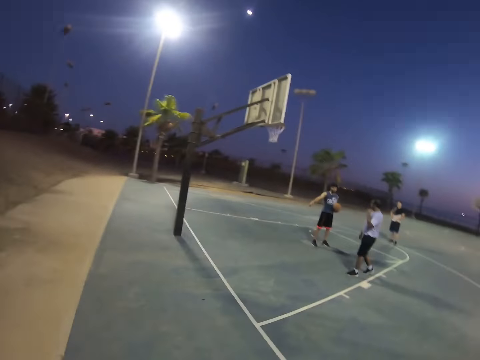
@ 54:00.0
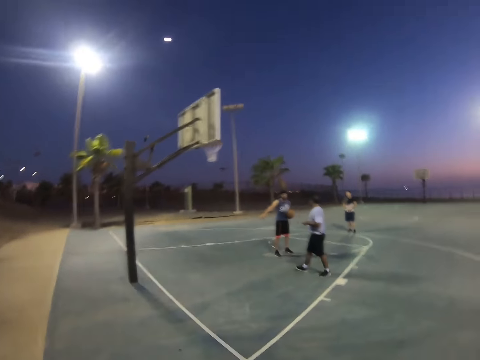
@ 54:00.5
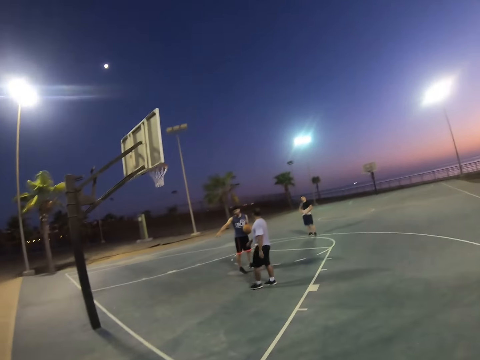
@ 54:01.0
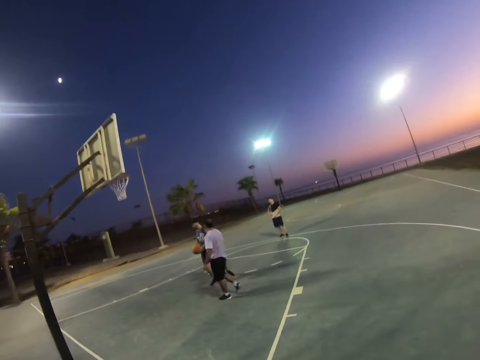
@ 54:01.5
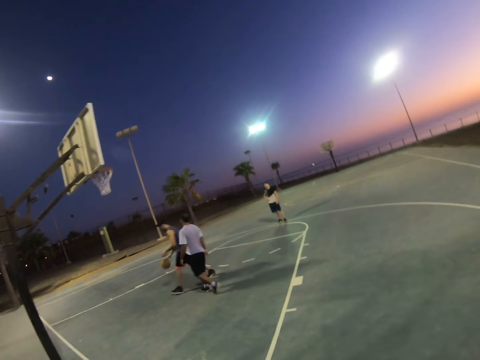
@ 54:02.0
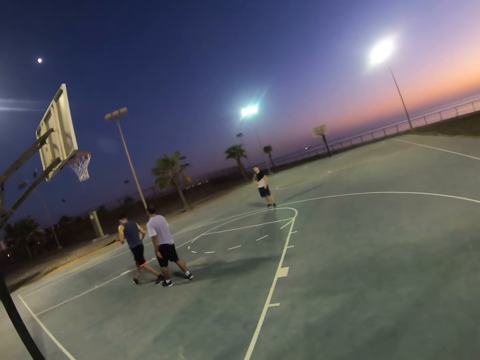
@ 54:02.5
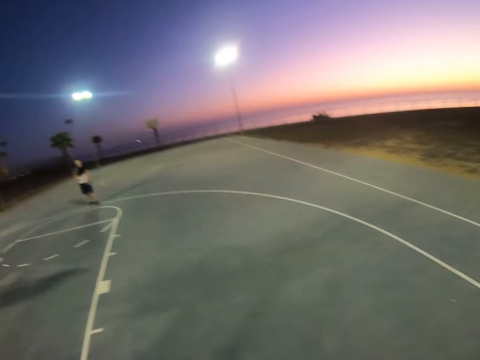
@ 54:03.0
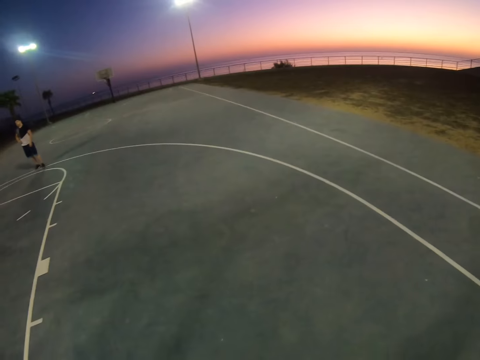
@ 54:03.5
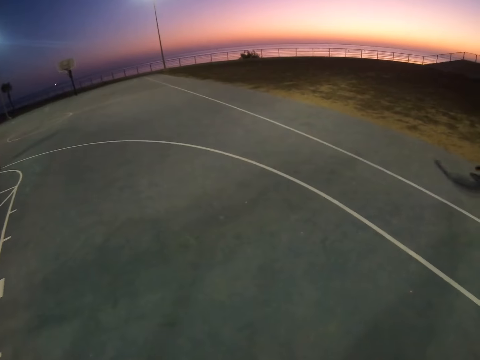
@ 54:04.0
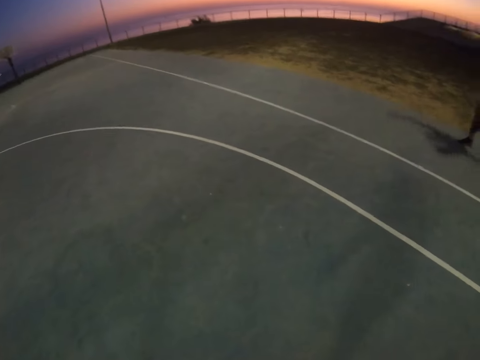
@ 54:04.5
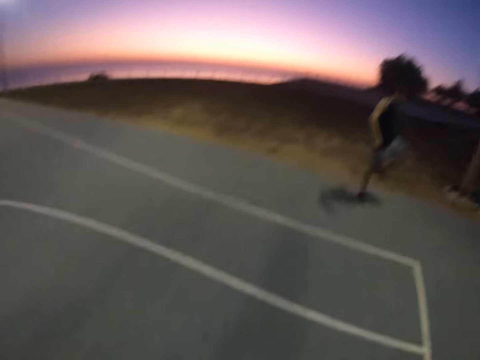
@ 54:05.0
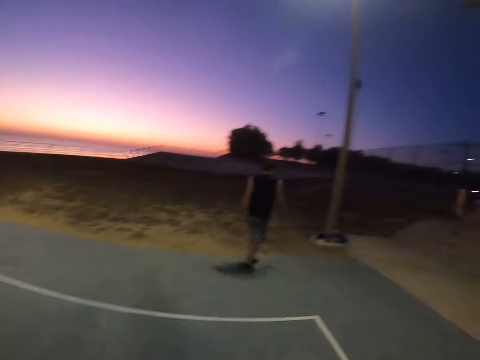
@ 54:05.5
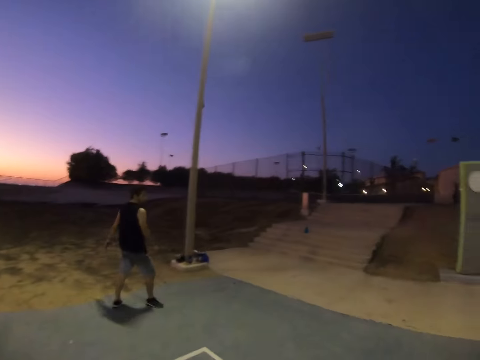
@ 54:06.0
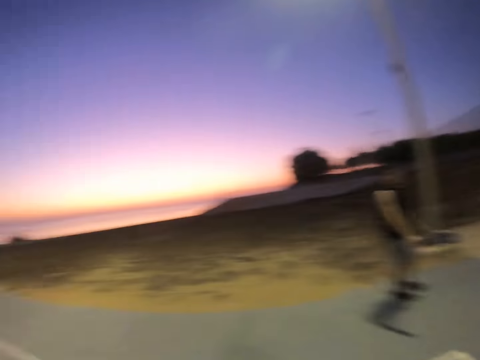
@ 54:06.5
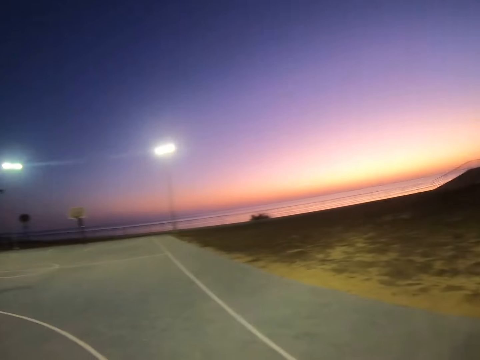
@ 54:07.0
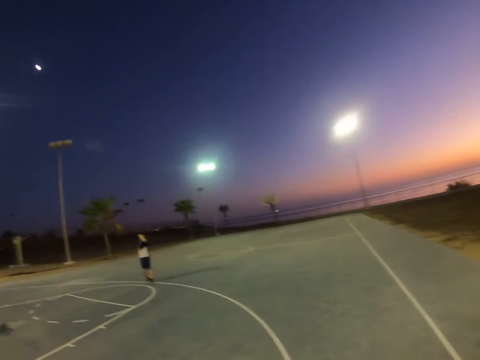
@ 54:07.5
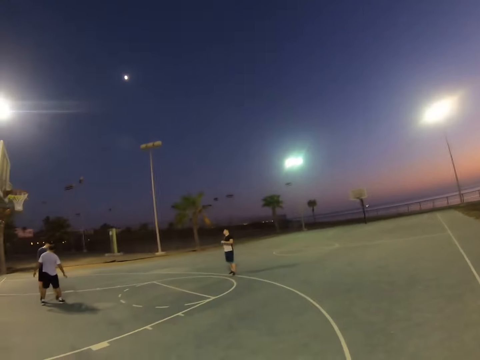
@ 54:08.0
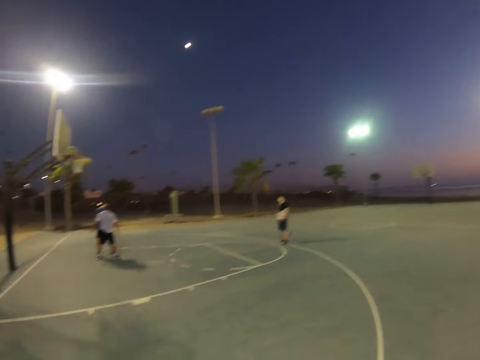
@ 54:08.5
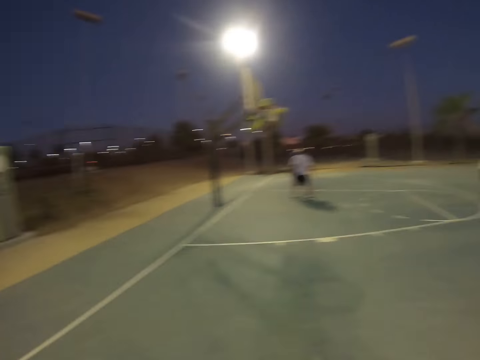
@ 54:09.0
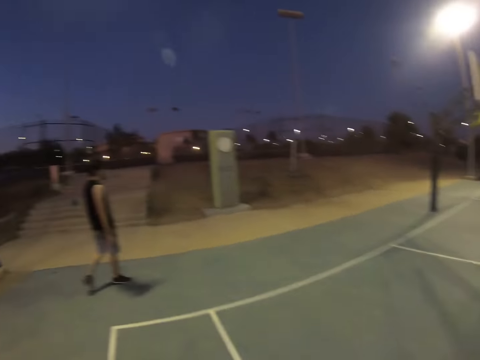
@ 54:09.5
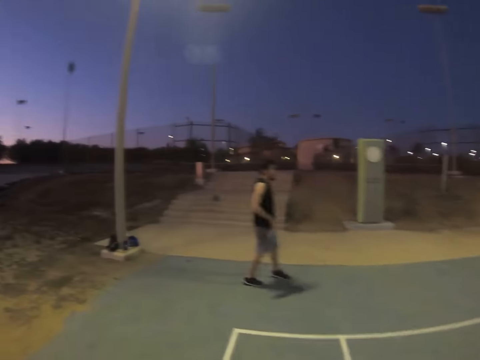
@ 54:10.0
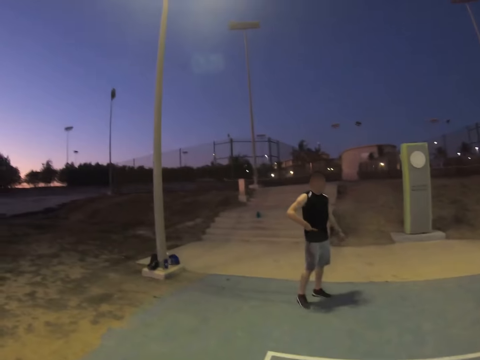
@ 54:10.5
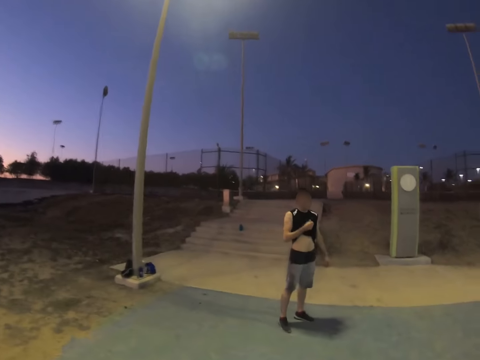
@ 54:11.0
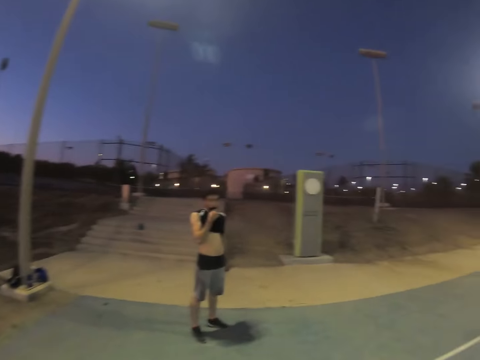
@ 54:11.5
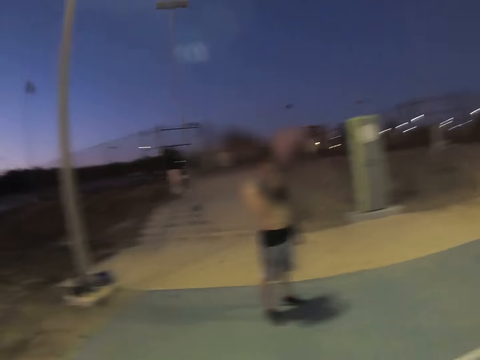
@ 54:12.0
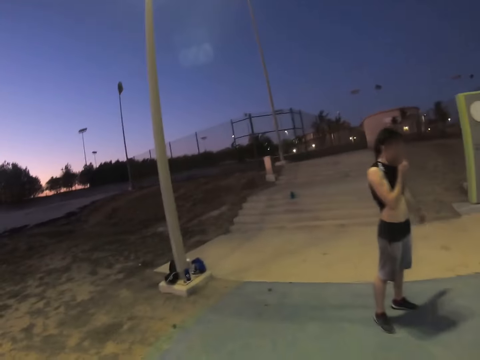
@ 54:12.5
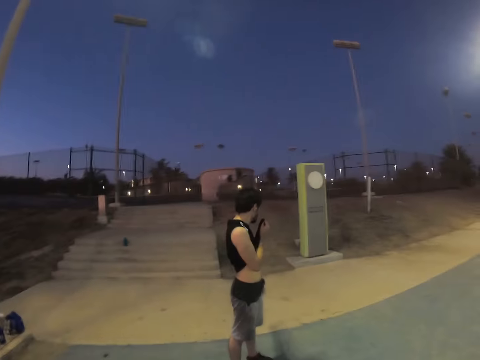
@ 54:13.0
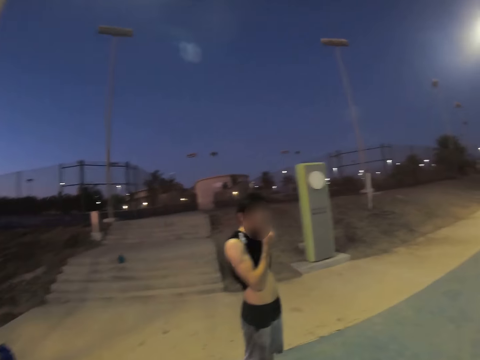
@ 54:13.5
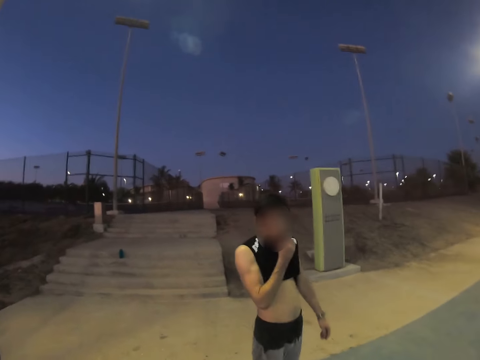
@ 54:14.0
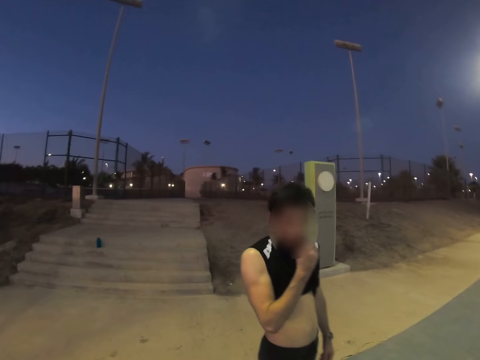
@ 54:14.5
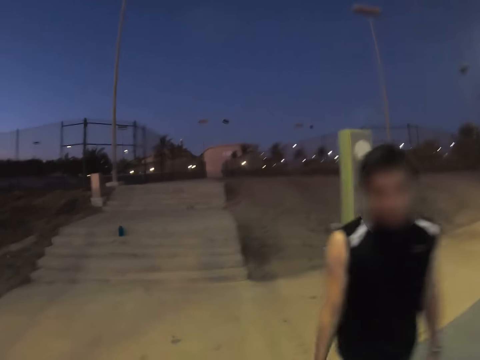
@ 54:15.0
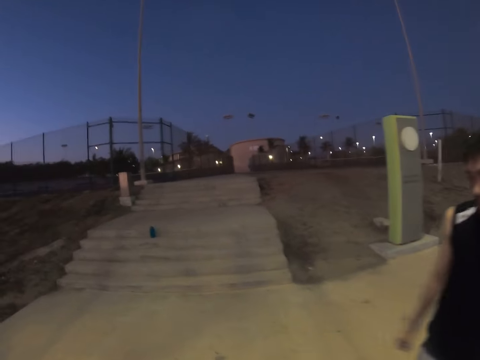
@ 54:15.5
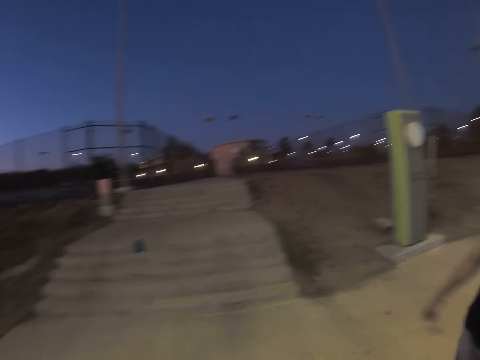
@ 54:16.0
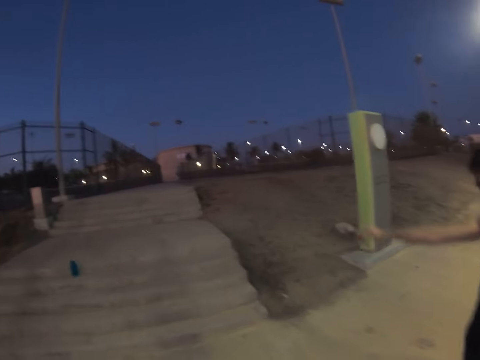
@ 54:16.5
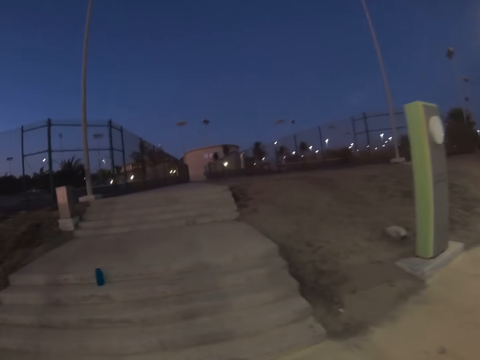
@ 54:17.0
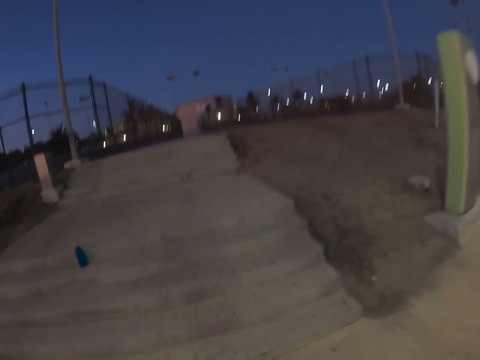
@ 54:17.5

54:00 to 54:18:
A man dialogues with another man. The first man dribbles the ball. Another man stretches and wipes his face with the vest. The camera wearer dialogues with that man.

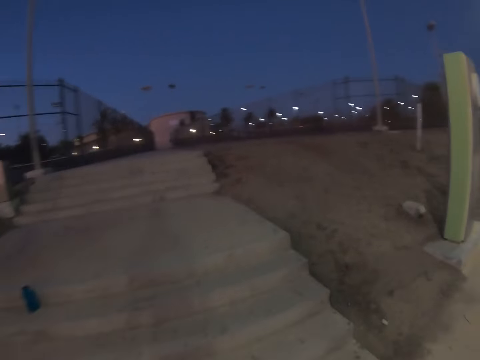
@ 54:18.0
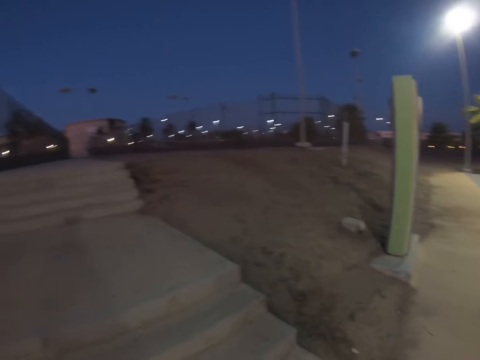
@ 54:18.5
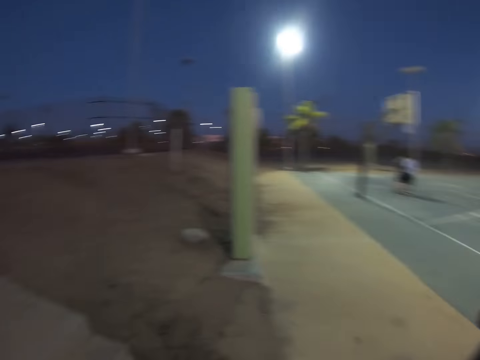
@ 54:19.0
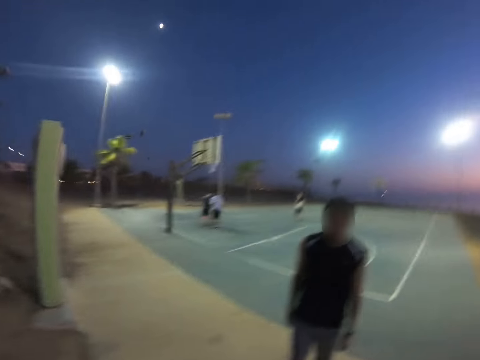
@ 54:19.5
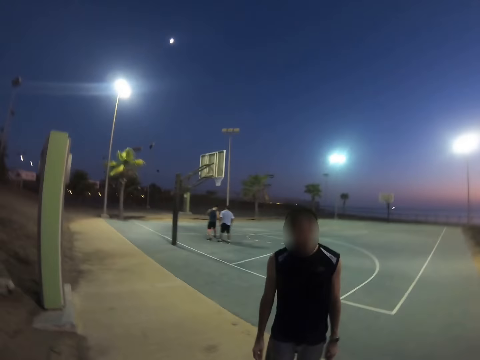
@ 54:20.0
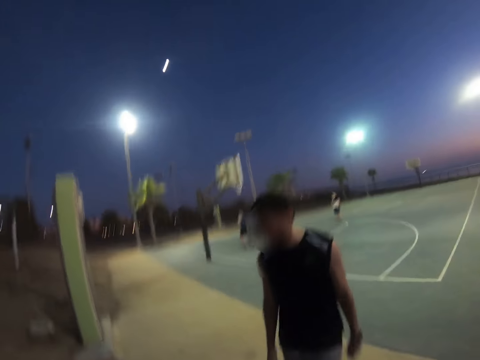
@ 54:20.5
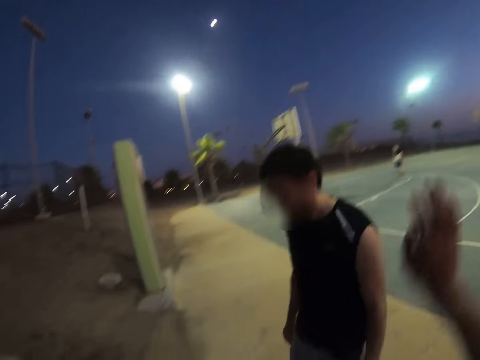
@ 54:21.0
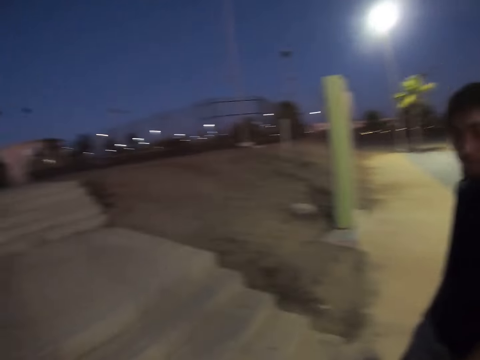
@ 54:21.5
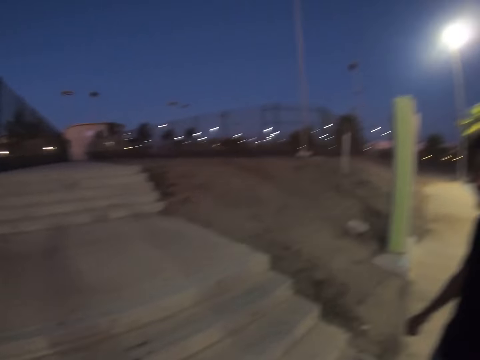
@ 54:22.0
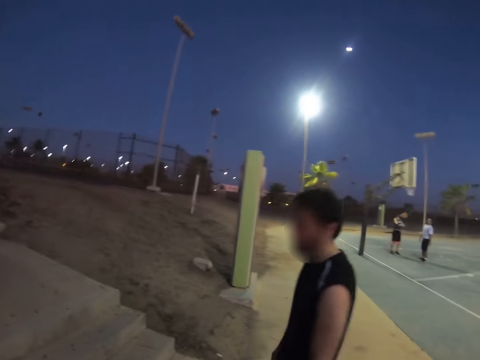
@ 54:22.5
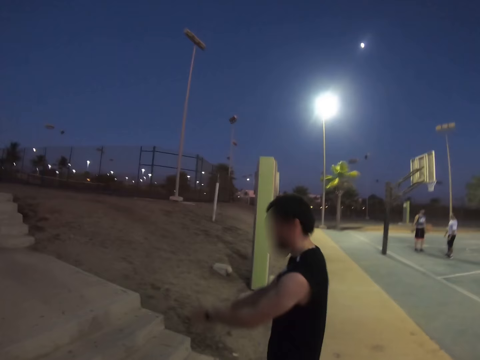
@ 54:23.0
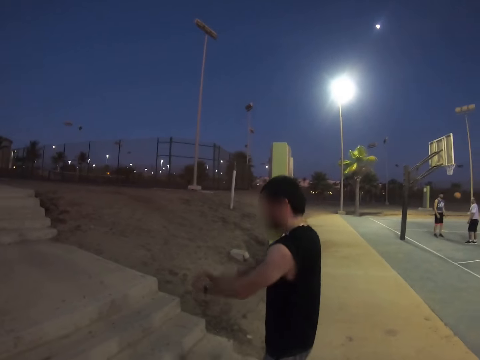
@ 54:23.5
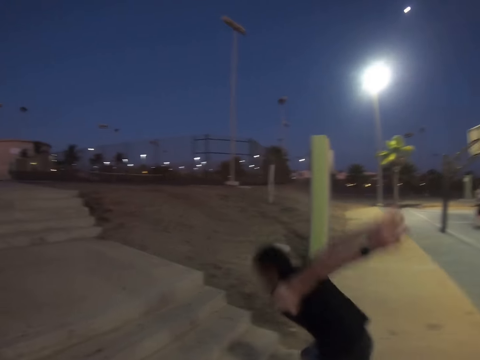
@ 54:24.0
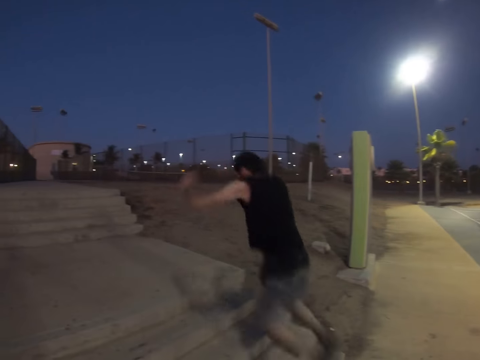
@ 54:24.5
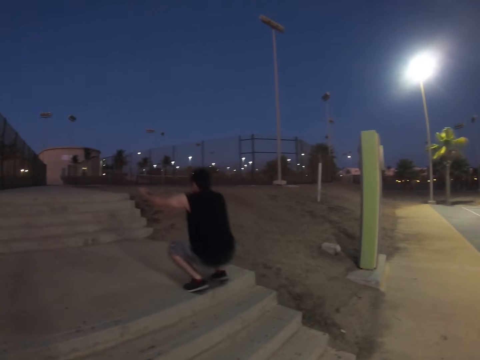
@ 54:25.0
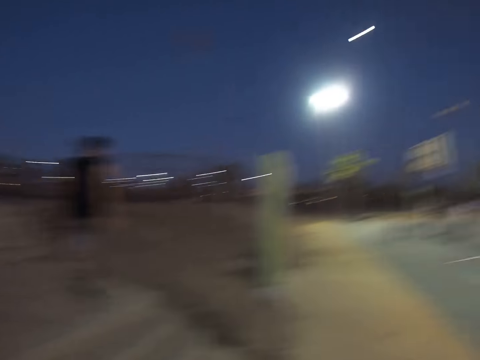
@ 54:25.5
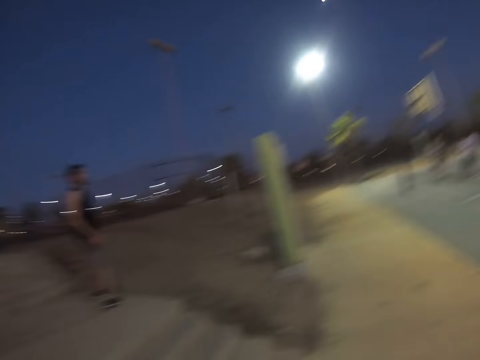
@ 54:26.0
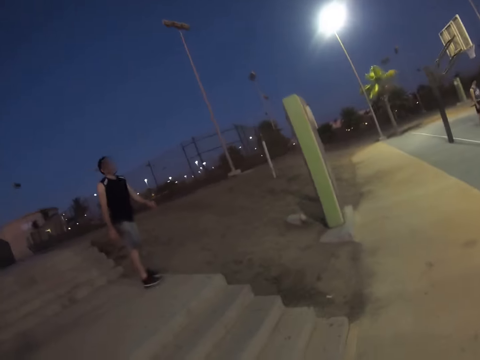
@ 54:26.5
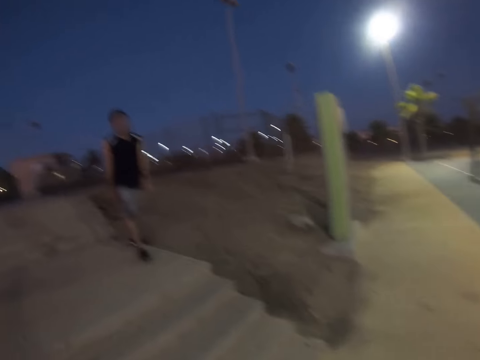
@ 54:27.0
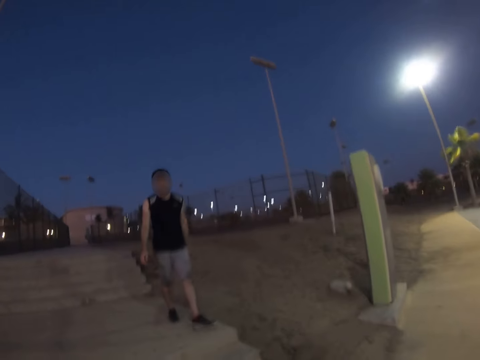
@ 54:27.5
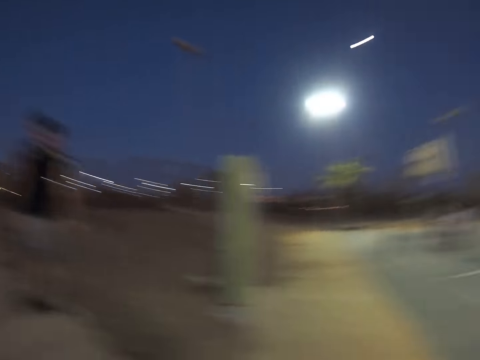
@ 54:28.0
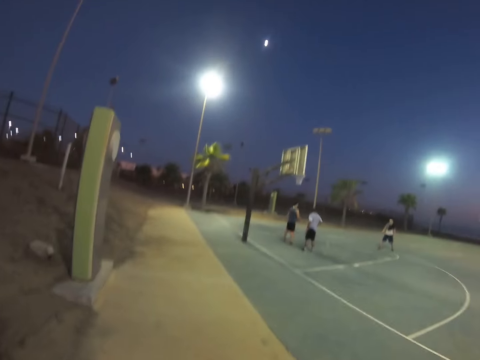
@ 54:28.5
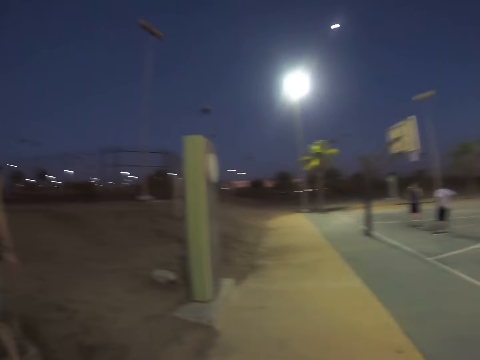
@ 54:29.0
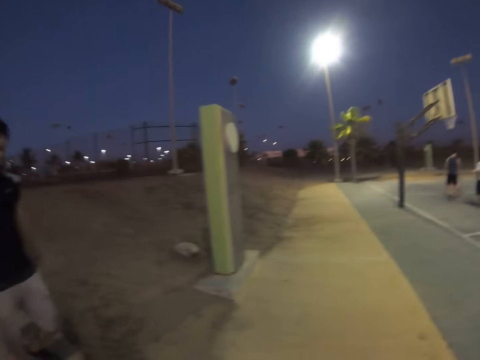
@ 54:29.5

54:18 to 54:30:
The camera wearer looks around. They move their hand. They look around. A person jumps on the stairs.
